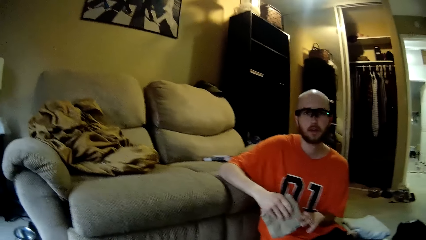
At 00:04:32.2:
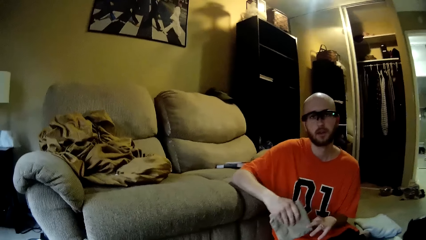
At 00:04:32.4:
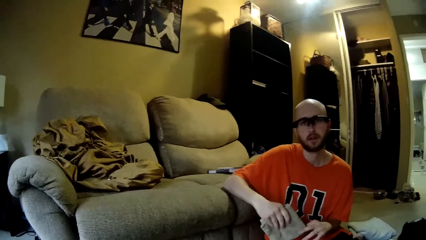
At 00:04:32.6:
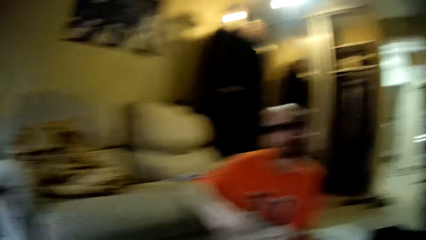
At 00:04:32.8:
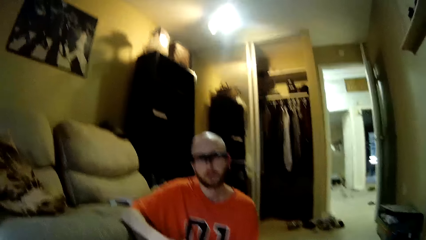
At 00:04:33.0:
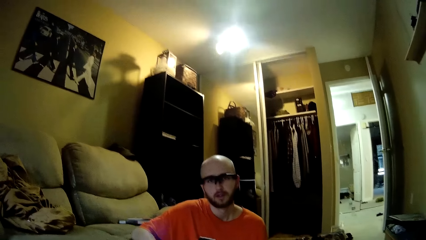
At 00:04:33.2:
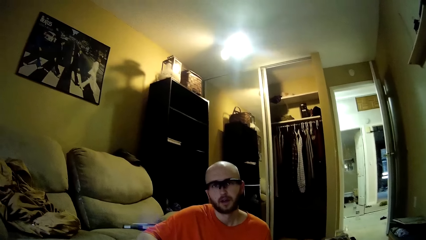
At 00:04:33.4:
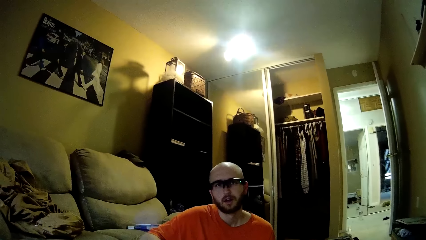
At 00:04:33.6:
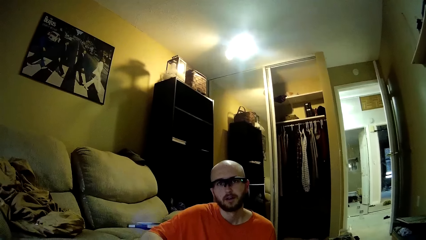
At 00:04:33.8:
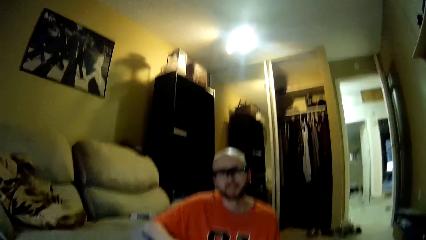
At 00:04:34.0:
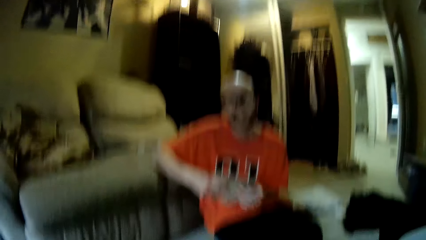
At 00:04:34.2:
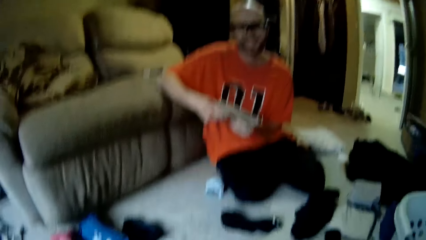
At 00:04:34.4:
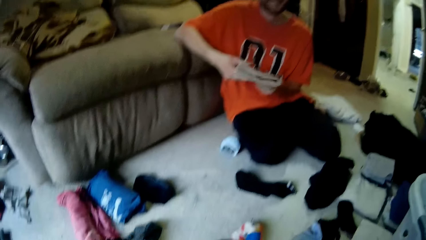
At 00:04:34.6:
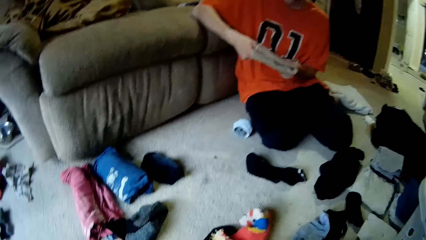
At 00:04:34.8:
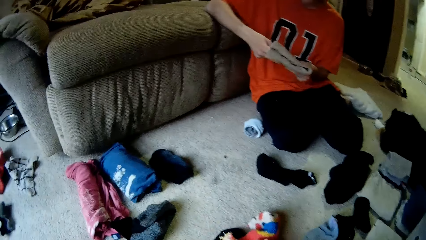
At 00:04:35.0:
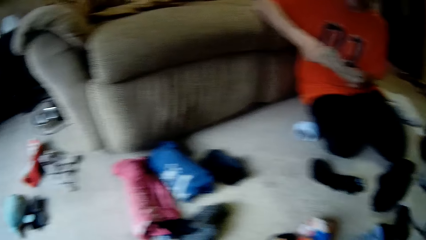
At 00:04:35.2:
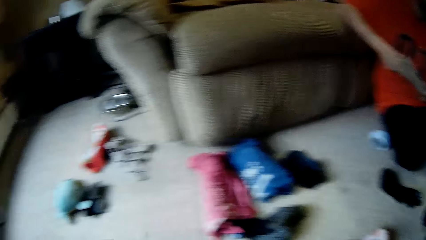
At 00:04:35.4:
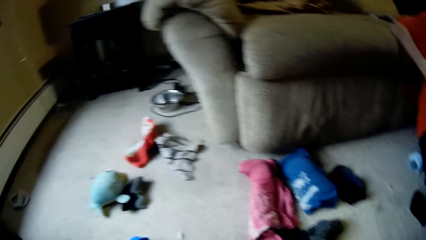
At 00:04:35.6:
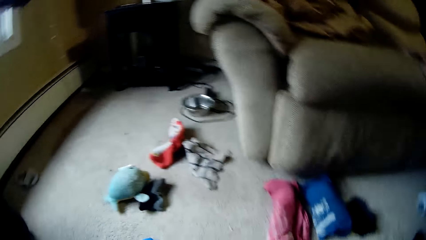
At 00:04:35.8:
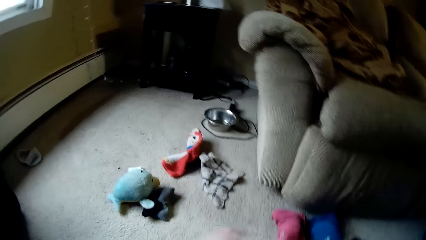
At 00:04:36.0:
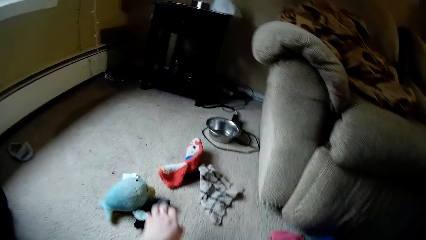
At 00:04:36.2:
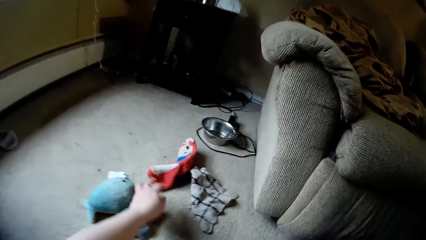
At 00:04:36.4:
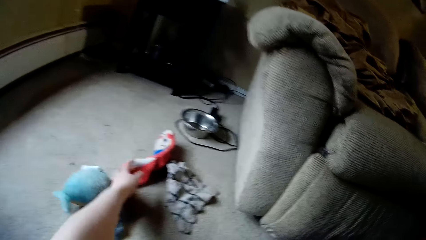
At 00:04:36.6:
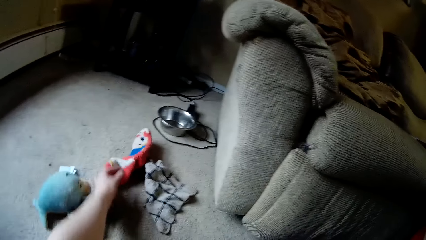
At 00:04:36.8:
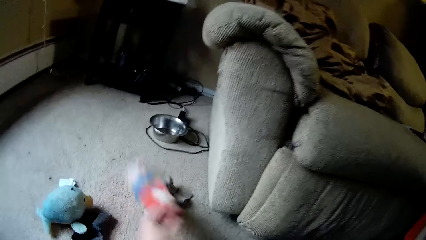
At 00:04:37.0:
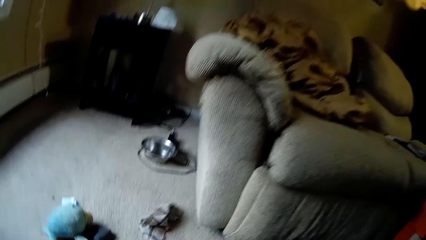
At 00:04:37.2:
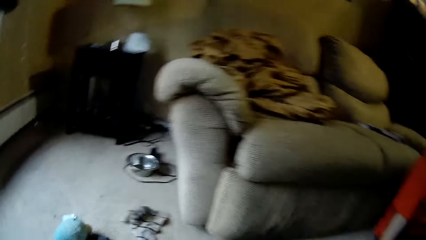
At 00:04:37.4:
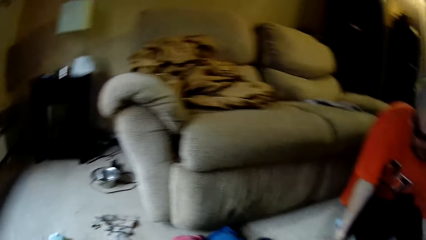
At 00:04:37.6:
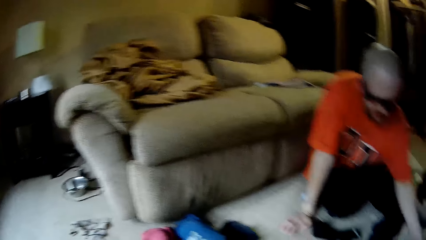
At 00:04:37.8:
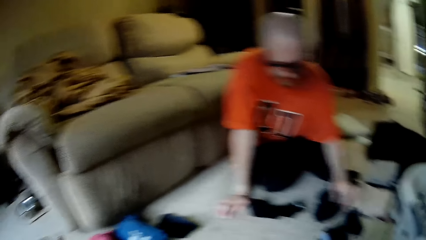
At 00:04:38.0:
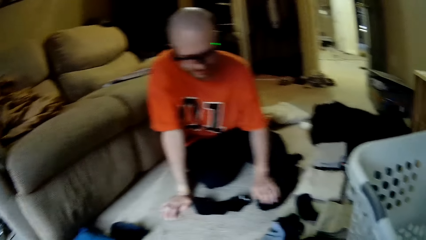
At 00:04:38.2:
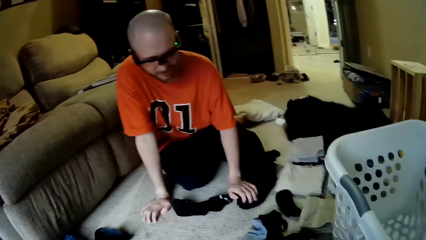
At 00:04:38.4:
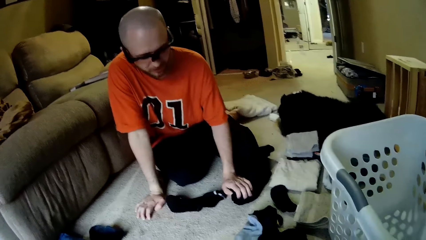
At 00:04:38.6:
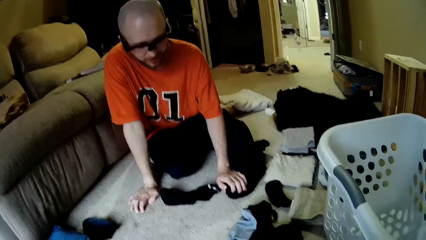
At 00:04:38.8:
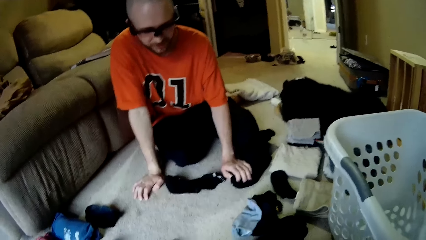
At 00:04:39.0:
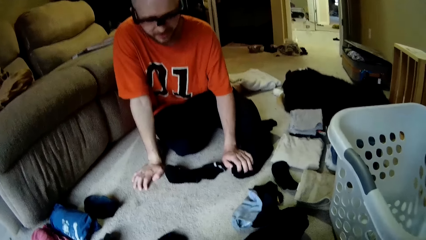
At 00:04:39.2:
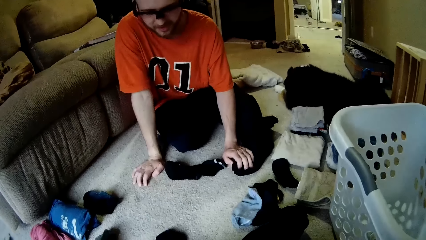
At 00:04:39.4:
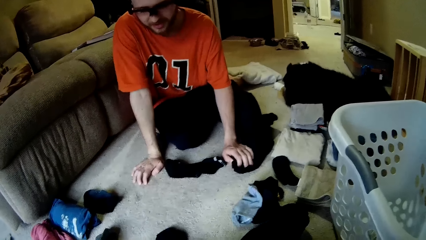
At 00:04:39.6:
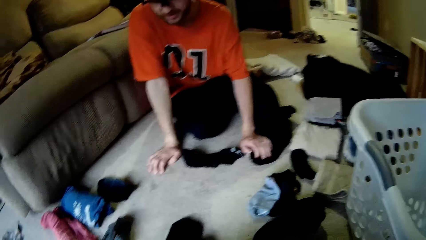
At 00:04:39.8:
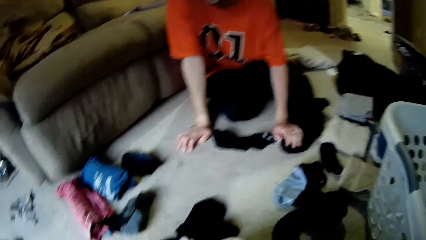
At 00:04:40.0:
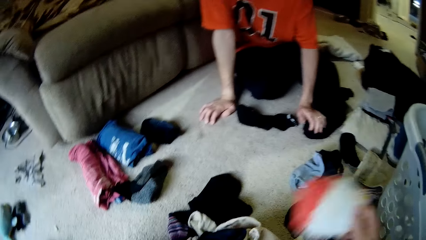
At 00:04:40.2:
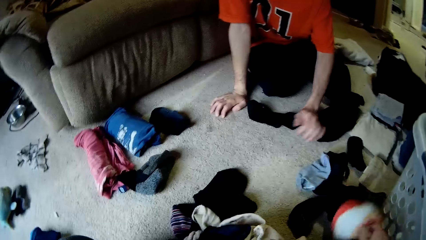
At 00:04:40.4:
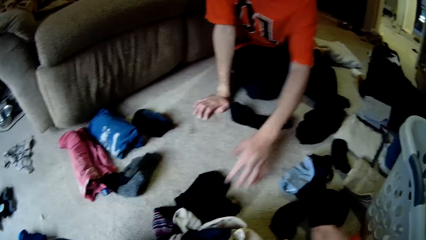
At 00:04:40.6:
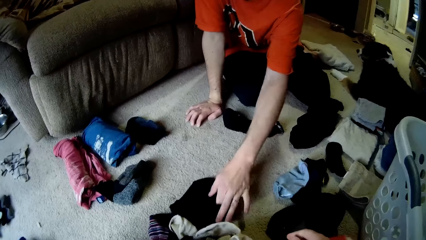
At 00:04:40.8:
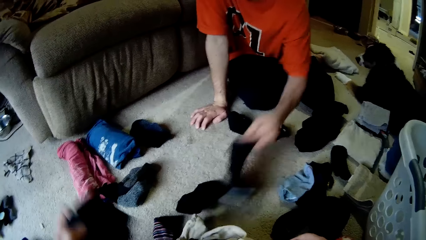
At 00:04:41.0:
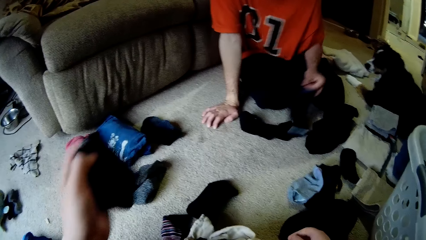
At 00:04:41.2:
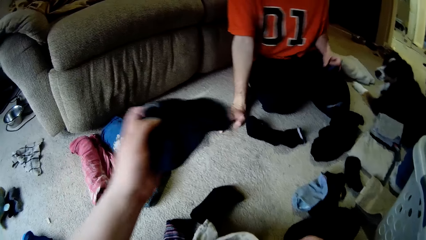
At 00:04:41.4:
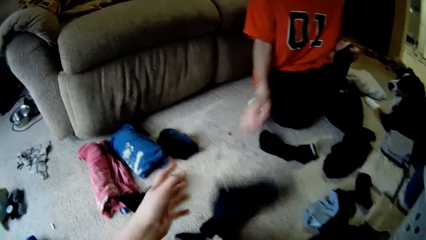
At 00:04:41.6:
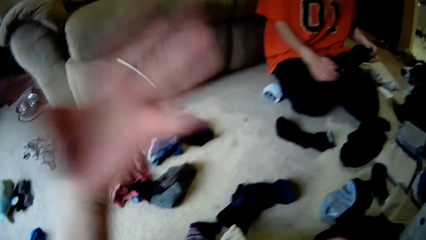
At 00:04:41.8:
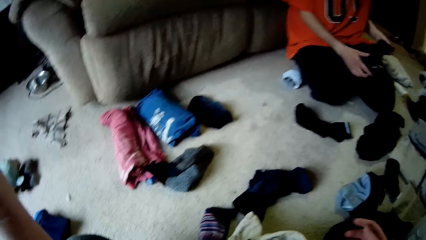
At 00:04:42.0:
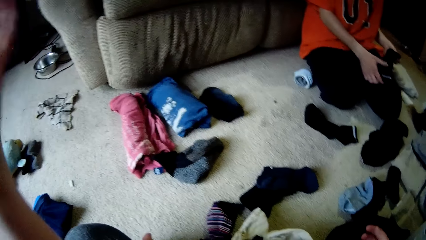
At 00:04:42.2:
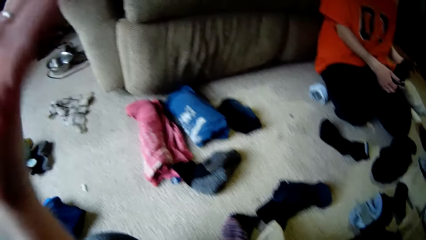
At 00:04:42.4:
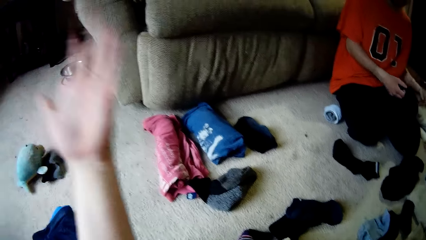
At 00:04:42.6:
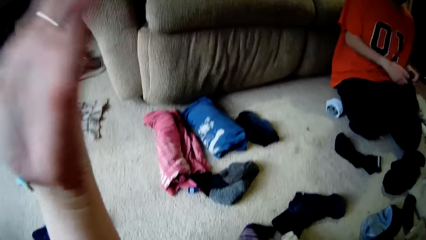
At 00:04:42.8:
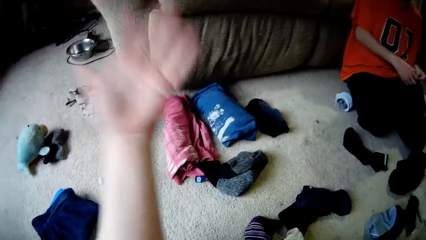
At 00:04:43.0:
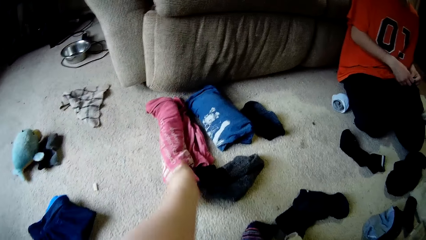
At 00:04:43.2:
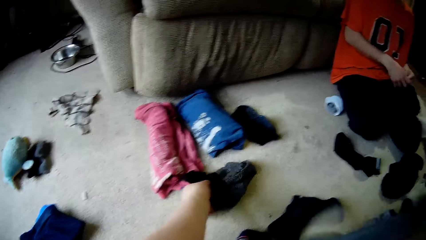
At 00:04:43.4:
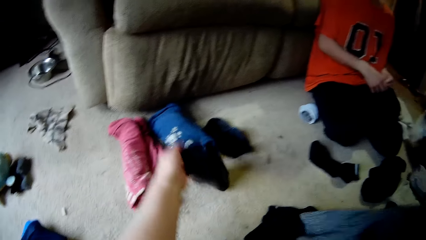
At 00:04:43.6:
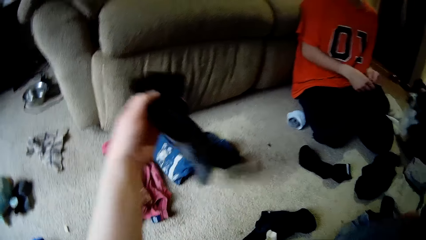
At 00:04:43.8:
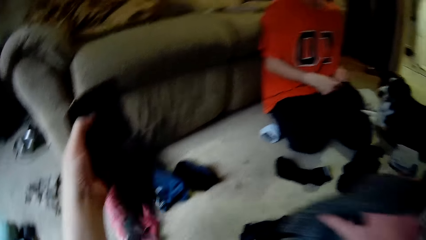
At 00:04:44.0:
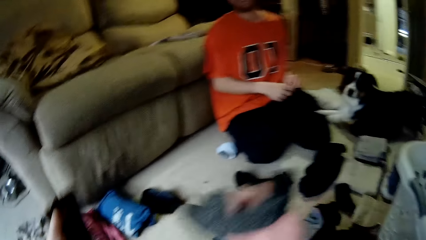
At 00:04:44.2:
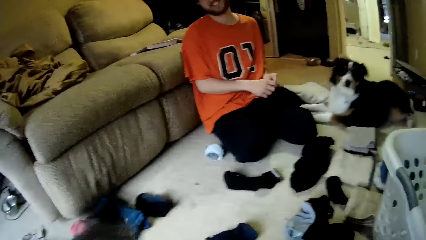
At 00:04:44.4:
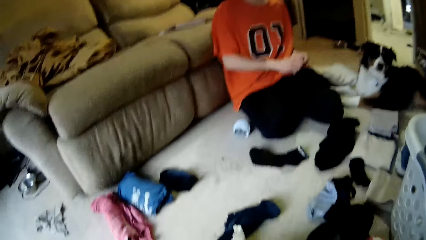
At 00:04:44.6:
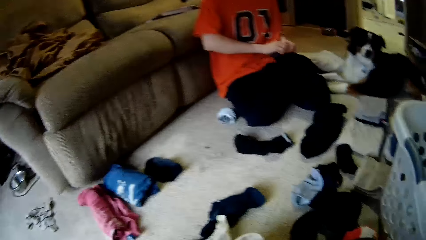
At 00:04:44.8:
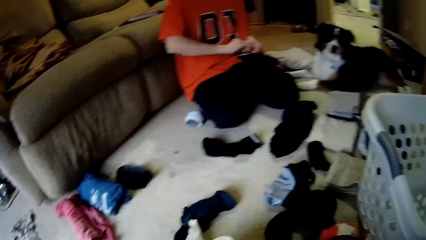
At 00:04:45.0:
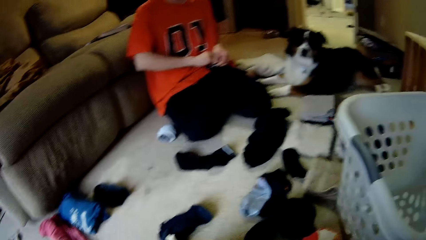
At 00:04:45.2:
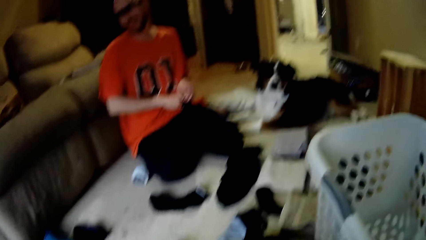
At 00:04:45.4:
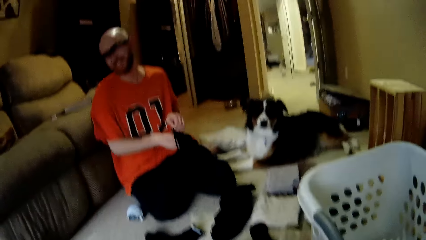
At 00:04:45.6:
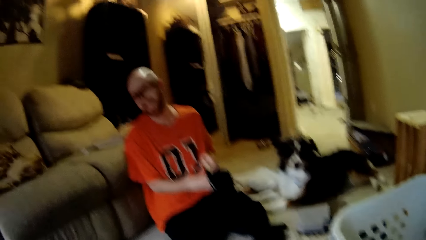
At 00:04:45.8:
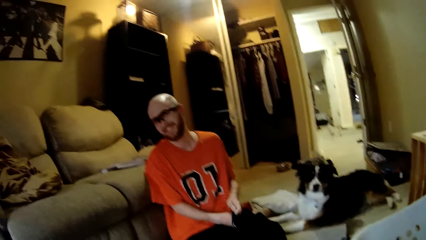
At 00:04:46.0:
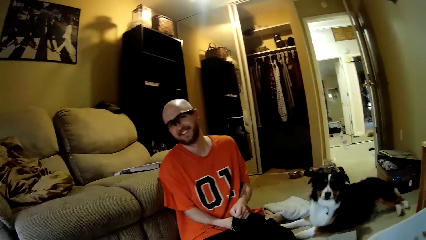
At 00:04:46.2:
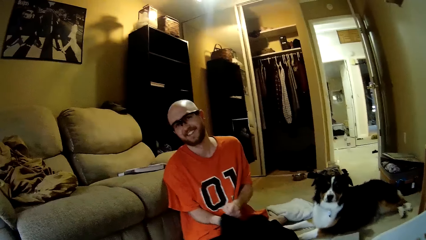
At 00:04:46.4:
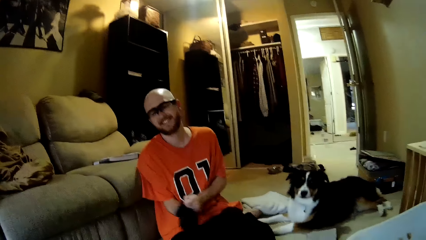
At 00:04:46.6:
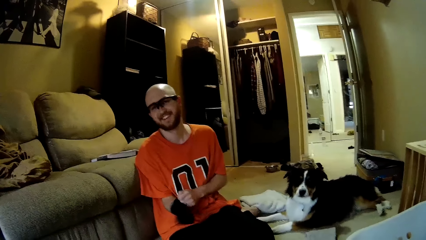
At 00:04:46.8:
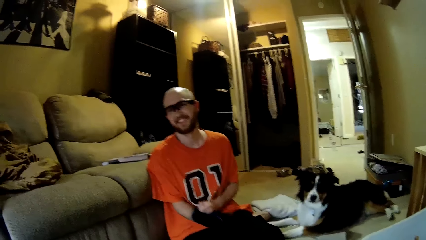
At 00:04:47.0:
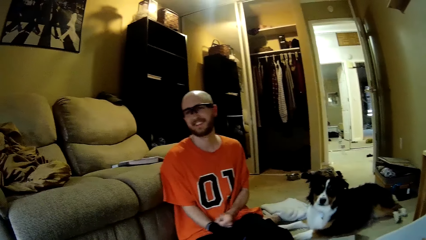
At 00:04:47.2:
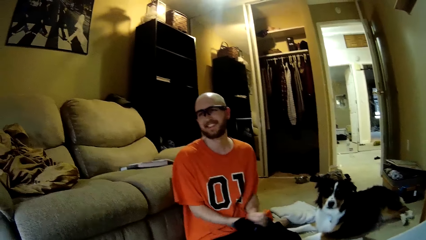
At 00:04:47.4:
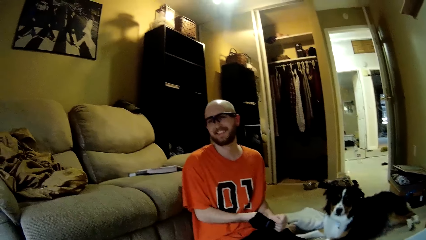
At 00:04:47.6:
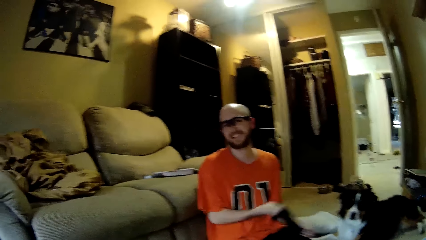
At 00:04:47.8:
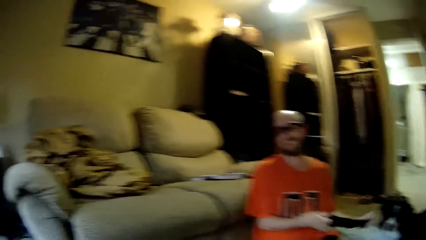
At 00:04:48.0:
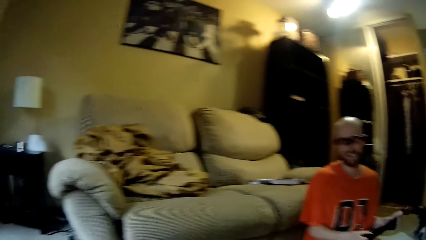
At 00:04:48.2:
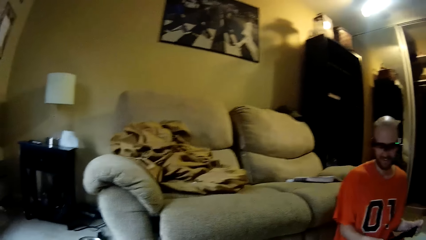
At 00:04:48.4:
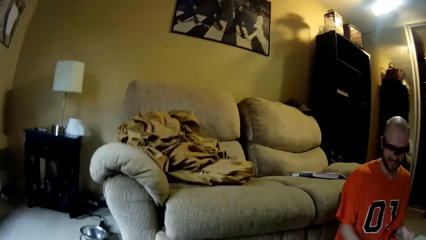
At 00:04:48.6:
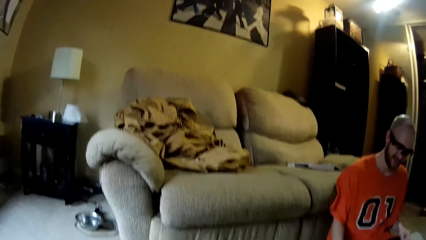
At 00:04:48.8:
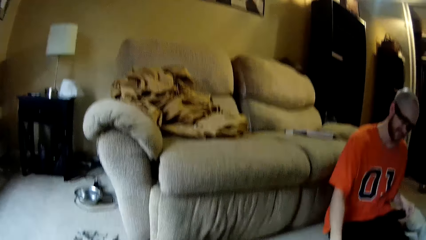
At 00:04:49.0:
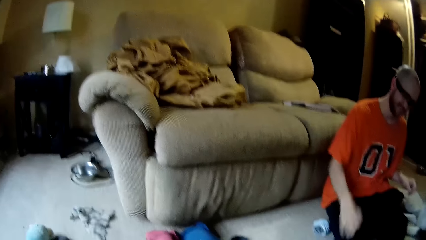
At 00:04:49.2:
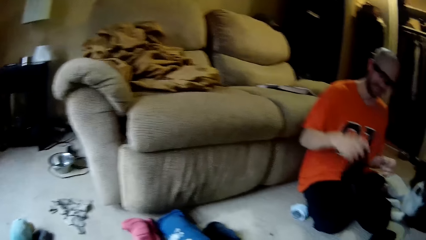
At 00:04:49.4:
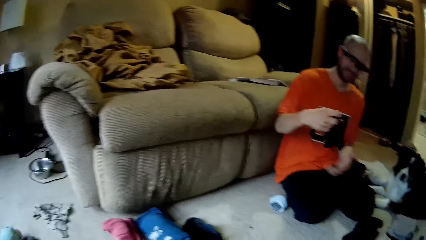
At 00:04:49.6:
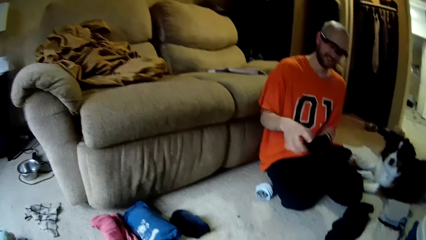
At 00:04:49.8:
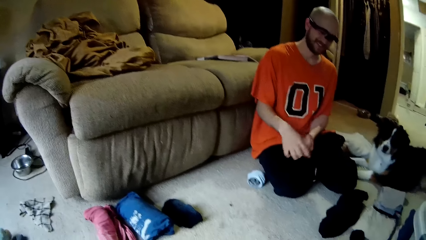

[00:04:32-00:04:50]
The man interacts with the camera wearer. The camera wearer picks a pair of socks with her left hand. She converses with the man. She drops the pair of socks on the floor with her right hand. She picks a pair of socks with her left hand. The man picks up a pair of socks from the floor with his left hand. The camera wearer interacts with the man. She drops the pair of socks in her left hand on the floor. She picks a sock. The man turns the pair of socks out with his hands. The man unfolds the sock. The man interacts with the camera wearer. The camera wearer dialogues with the man. The man folds a cloth.
